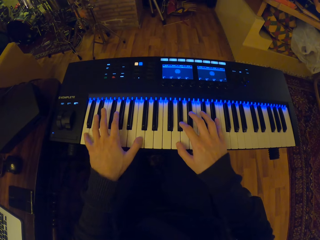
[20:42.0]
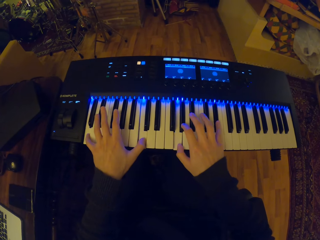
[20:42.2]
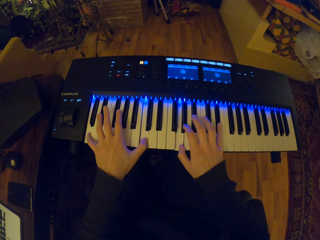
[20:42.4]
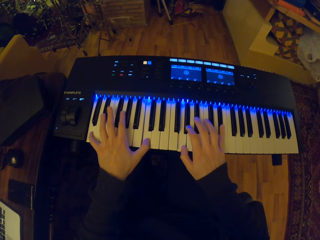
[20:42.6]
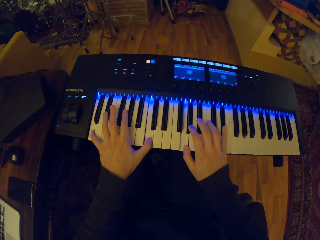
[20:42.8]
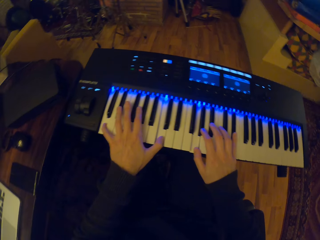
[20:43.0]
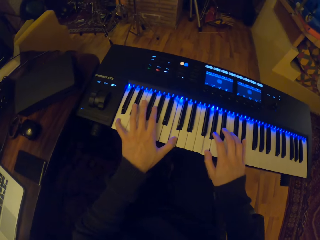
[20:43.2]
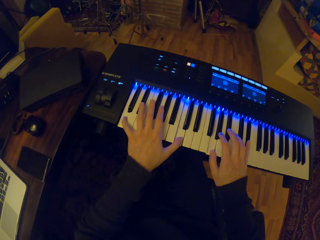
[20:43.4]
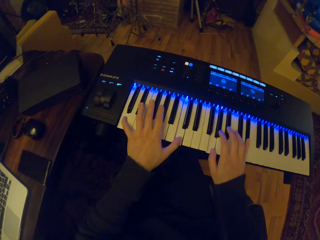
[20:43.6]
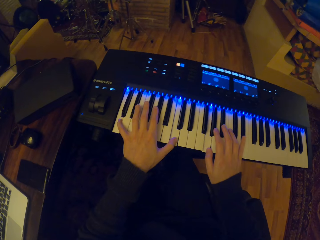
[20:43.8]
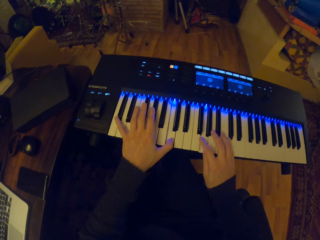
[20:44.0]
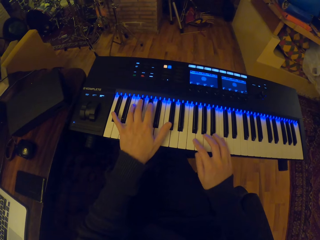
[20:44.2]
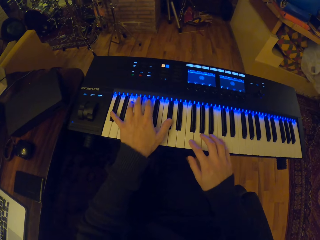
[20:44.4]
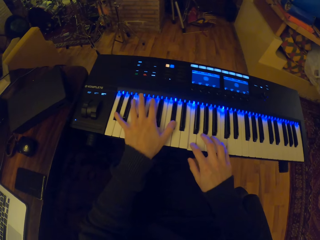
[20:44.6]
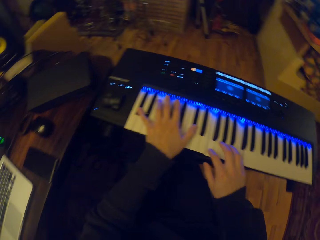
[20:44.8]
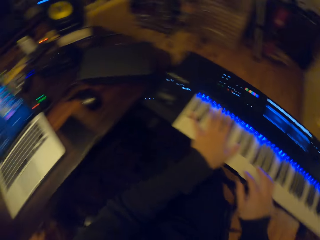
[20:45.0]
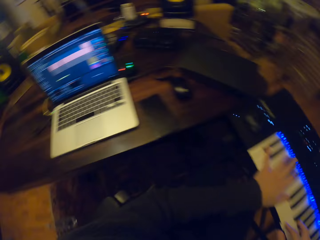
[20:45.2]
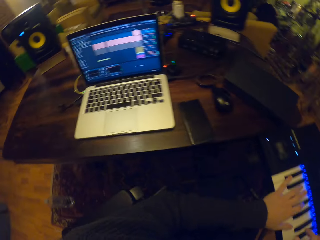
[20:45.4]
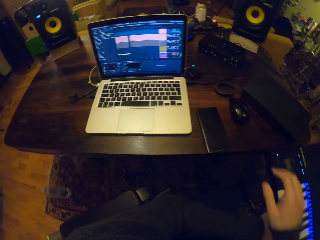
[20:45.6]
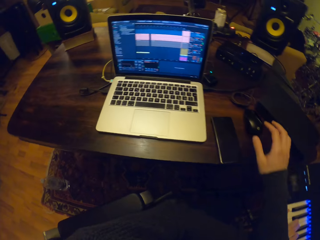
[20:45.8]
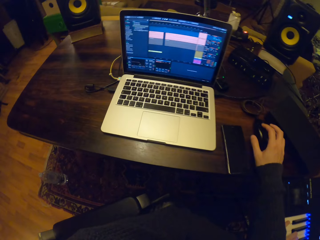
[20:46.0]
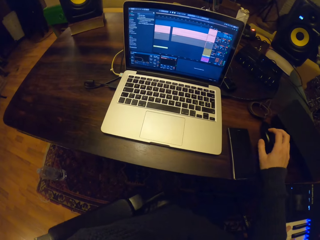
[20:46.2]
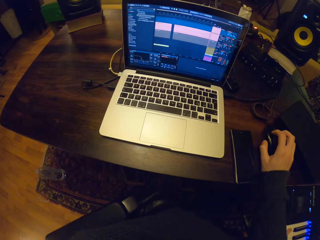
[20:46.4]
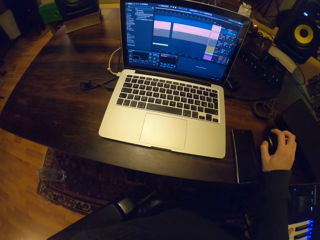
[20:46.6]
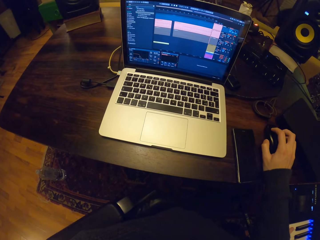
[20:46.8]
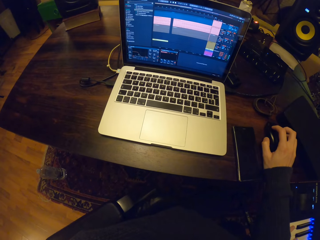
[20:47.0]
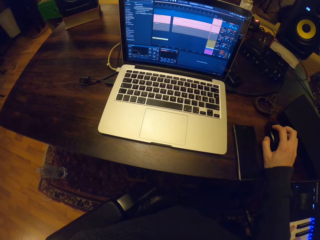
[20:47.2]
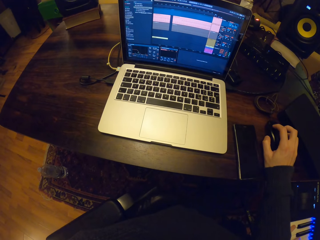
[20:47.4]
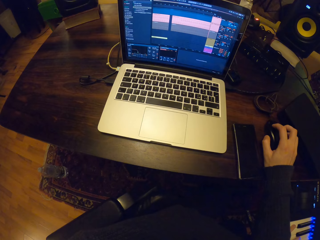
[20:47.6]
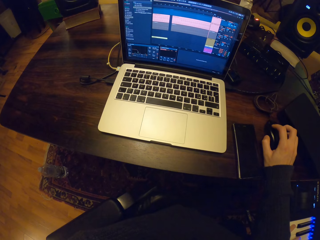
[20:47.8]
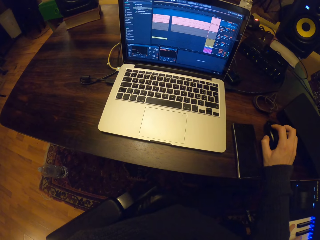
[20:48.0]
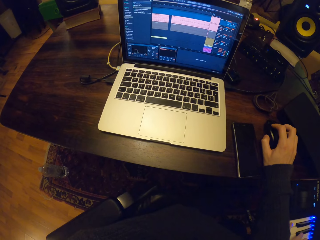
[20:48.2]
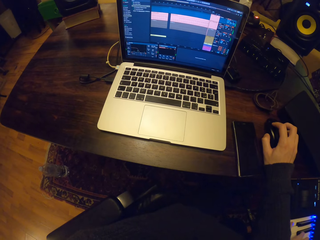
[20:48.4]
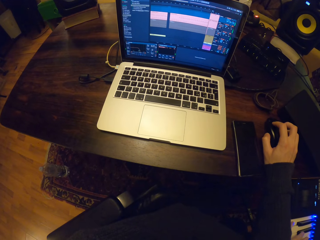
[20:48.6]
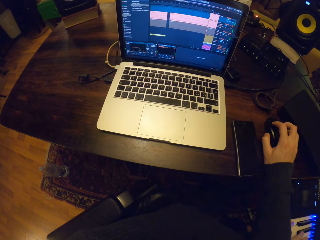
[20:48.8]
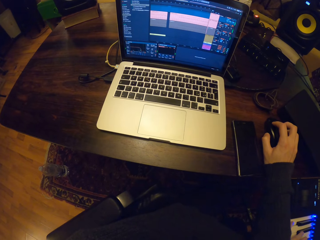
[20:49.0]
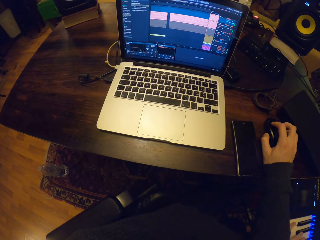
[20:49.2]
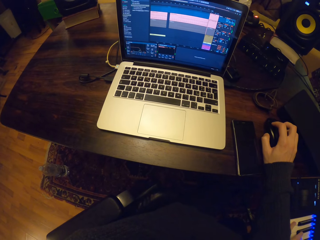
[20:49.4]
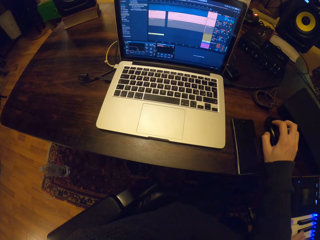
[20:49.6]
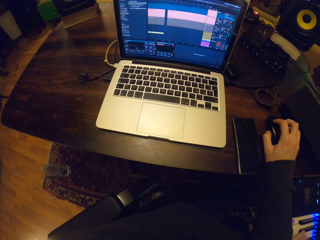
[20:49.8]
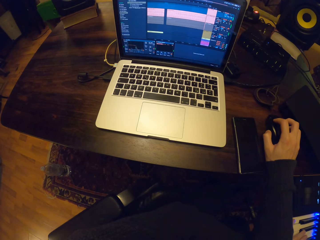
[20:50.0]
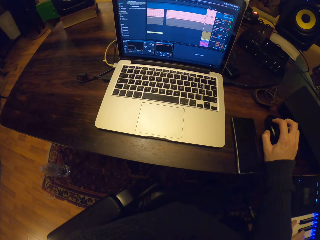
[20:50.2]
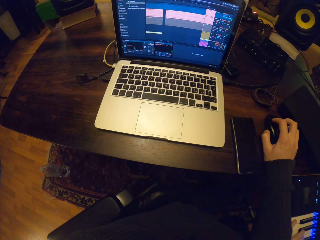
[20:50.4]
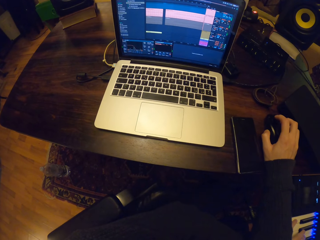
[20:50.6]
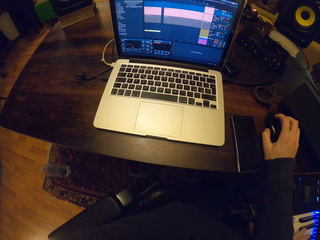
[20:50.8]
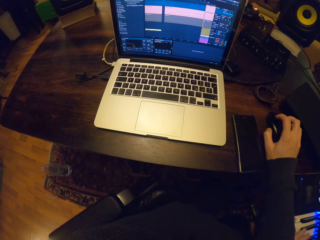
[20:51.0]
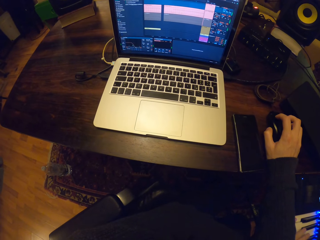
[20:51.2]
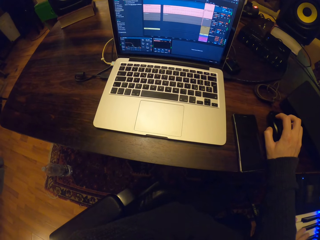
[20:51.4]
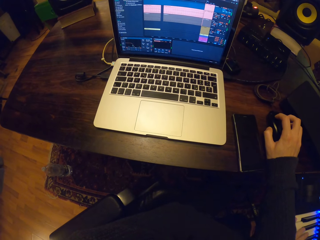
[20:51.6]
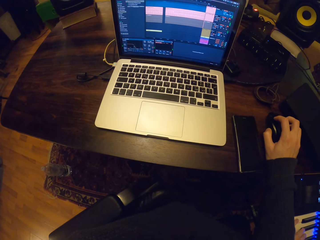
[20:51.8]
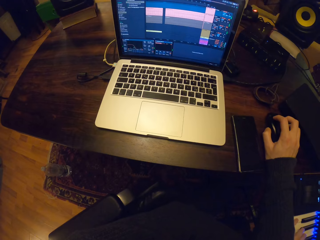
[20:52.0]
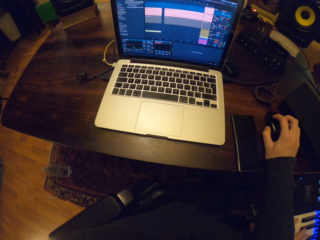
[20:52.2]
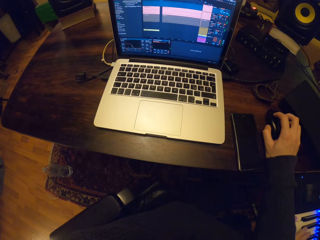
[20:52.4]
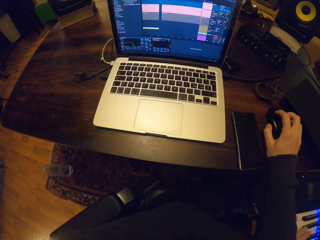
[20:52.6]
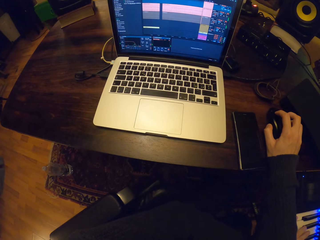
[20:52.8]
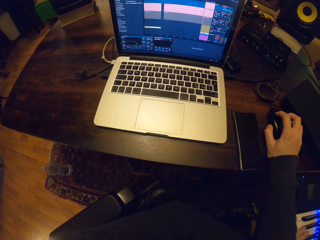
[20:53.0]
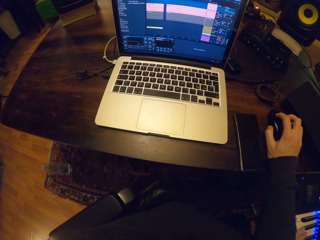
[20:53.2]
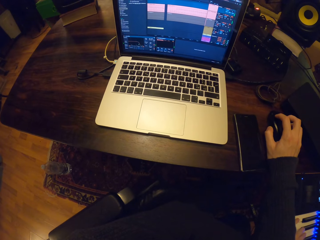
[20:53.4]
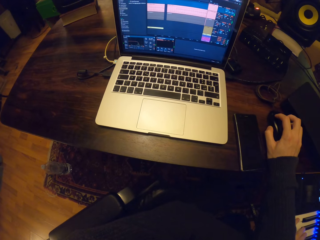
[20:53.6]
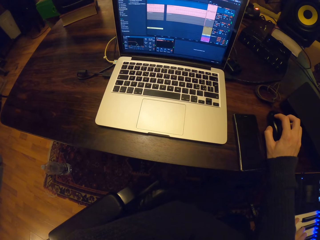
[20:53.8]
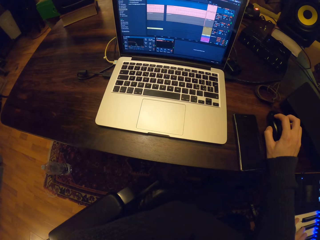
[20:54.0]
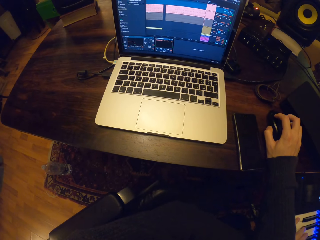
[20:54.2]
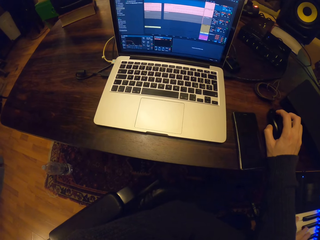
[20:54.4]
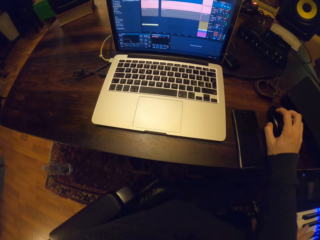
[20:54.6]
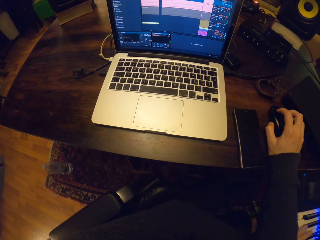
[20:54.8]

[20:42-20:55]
The camera wearer looks at a laptop. He operates the mouse on the table with his right hand. He holds the mouse. He plays the piano on the piano stand with his left hand. He clicks on the screen.

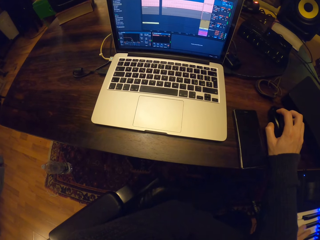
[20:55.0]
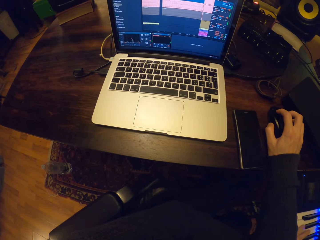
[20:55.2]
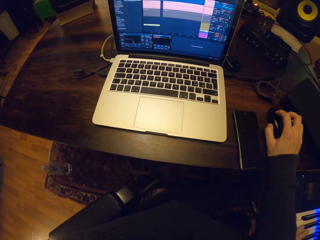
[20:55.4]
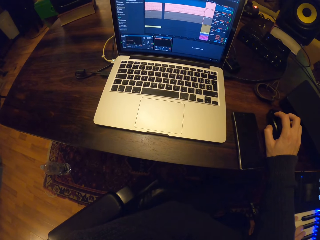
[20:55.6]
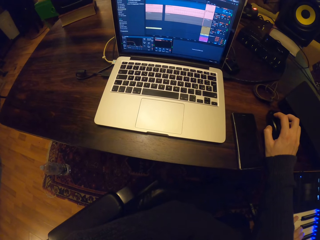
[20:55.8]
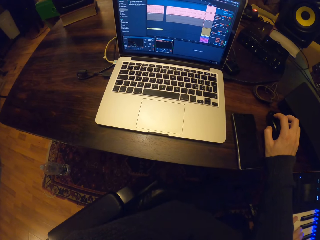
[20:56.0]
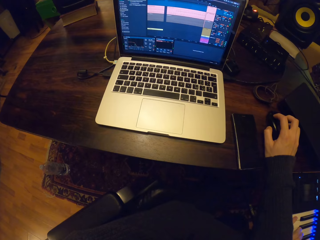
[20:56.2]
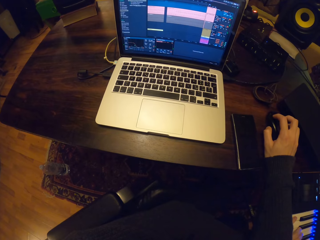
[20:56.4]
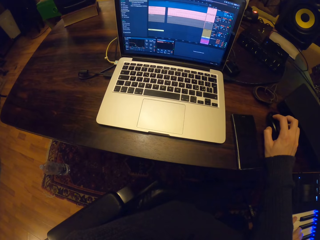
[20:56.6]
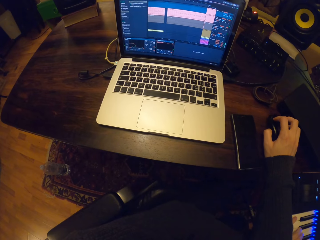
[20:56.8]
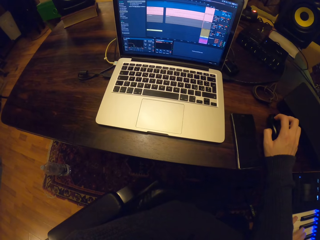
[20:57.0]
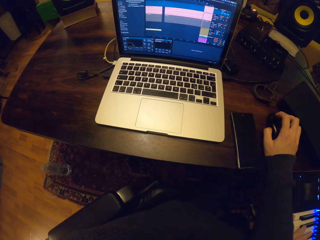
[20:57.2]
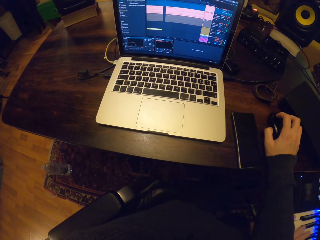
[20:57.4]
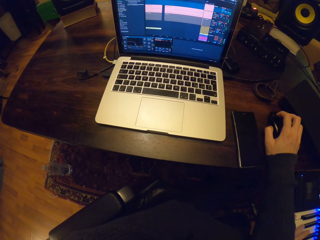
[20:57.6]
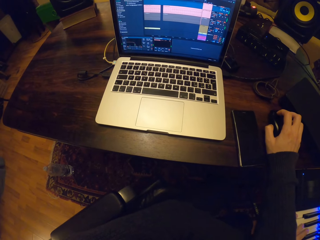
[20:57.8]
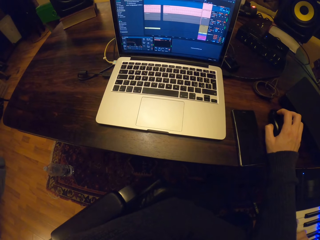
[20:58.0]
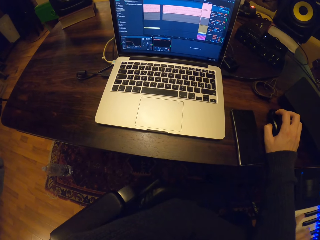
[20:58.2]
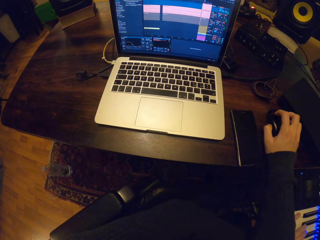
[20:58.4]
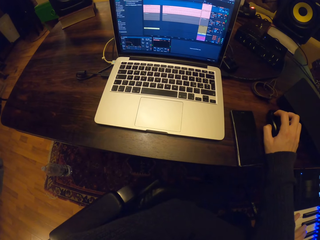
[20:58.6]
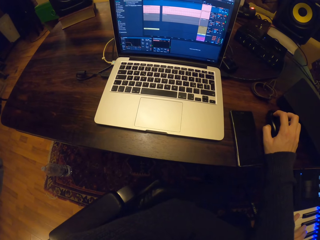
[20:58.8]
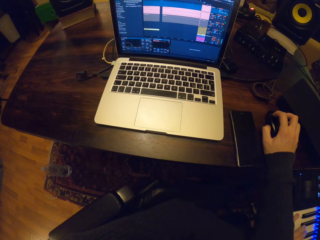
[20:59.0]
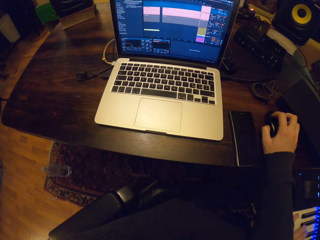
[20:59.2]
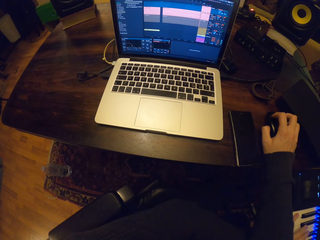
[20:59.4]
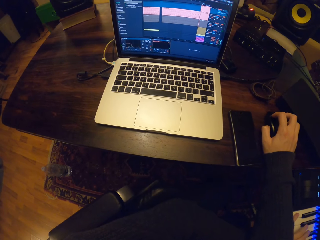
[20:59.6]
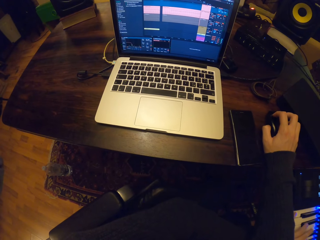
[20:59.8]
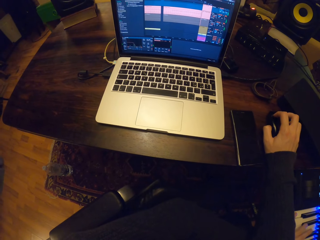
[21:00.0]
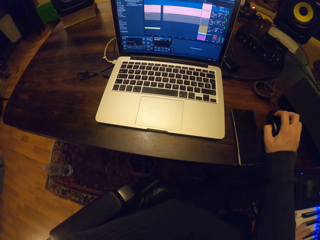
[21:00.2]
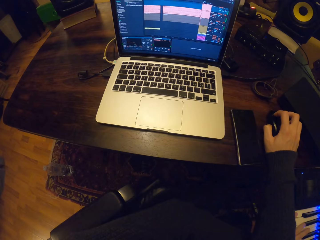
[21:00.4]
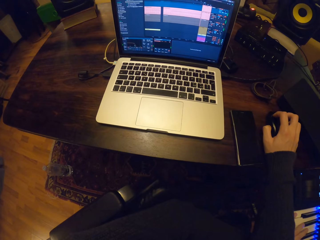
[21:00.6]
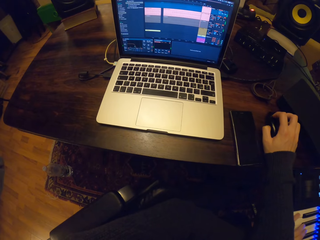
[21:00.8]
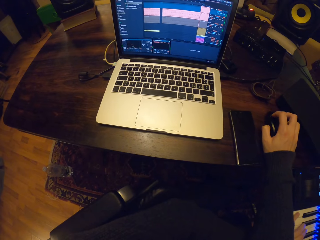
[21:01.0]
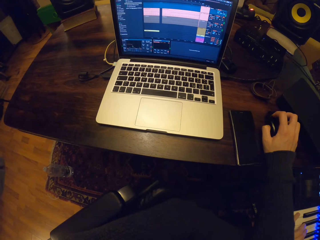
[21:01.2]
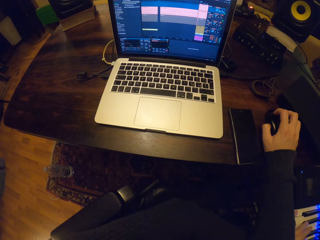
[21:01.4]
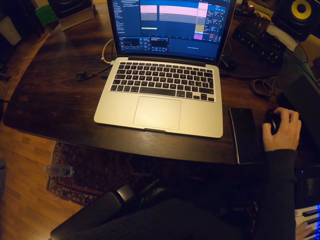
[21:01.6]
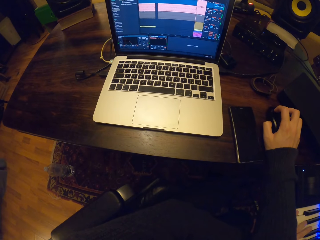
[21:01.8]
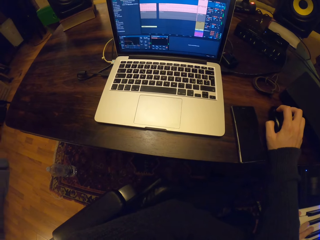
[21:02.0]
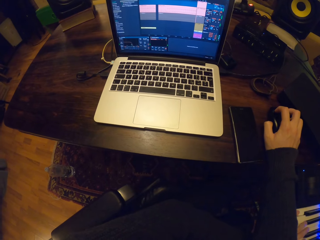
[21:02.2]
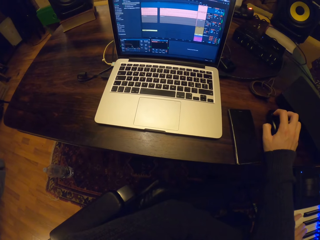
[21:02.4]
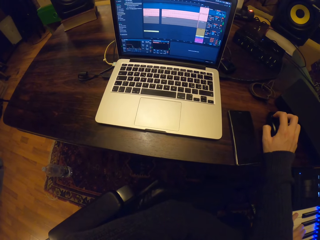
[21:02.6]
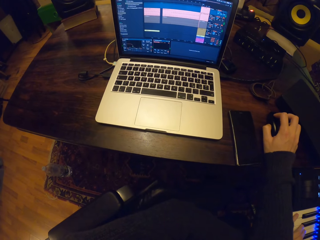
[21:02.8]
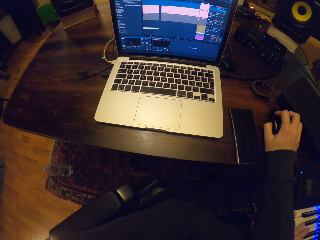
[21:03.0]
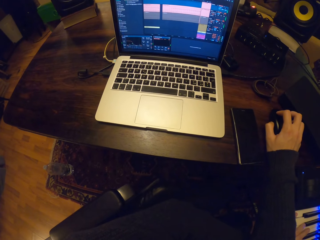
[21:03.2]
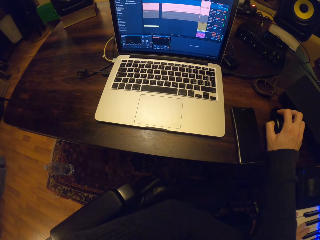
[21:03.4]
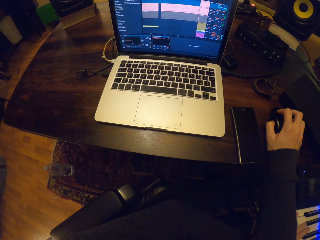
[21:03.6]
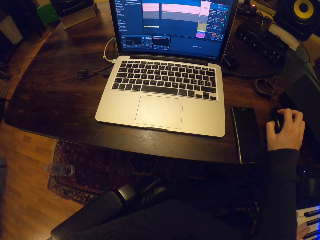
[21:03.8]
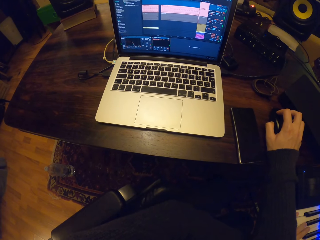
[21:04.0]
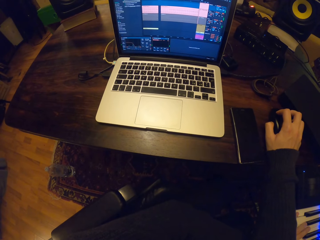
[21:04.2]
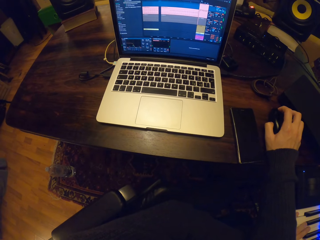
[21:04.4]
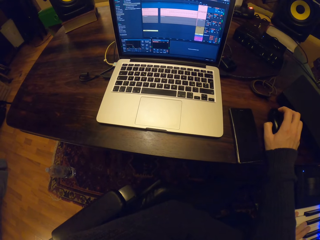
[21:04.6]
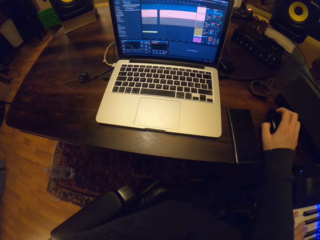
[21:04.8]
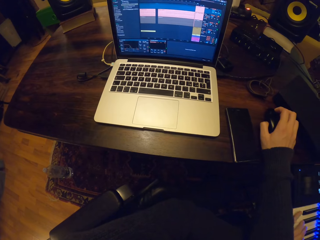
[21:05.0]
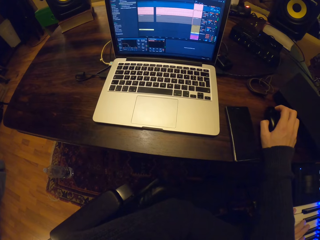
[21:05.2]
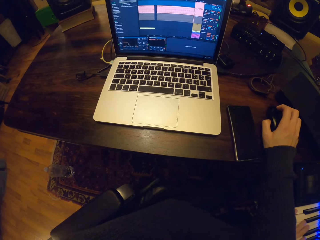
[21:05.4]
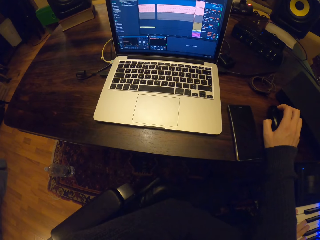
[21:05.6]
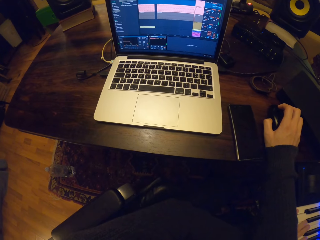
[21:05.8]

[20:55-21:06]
The camera wearer presses the piano with one hand. They click on the screen.
